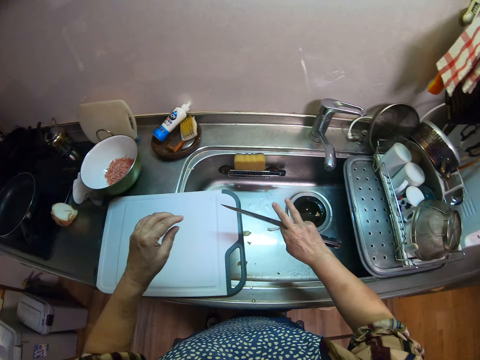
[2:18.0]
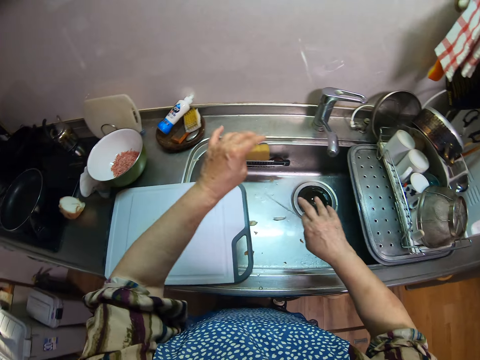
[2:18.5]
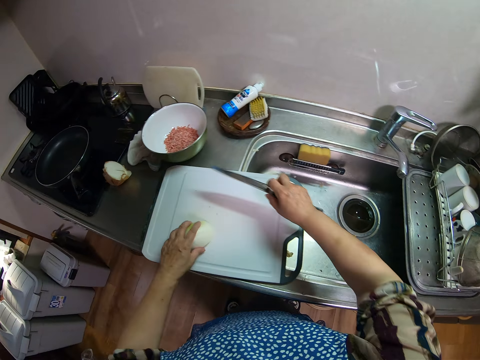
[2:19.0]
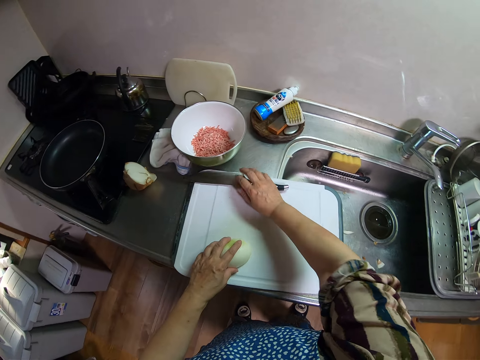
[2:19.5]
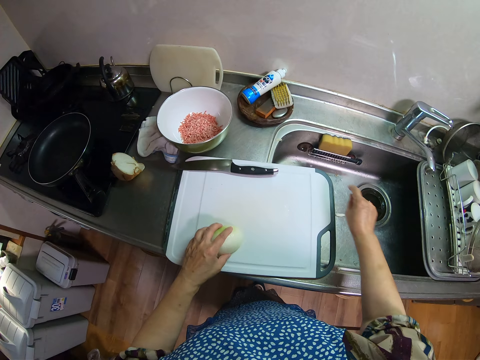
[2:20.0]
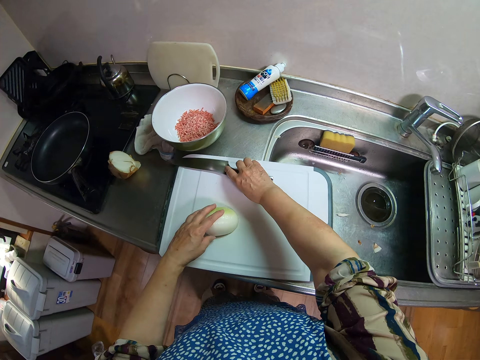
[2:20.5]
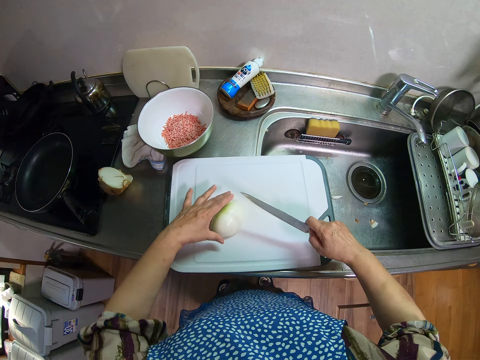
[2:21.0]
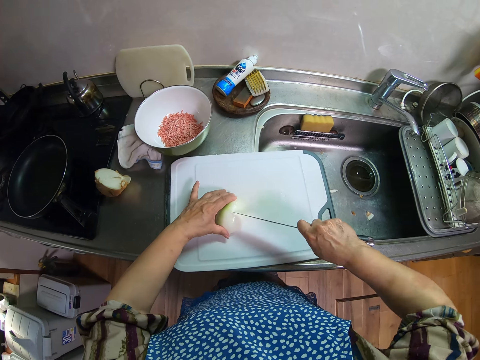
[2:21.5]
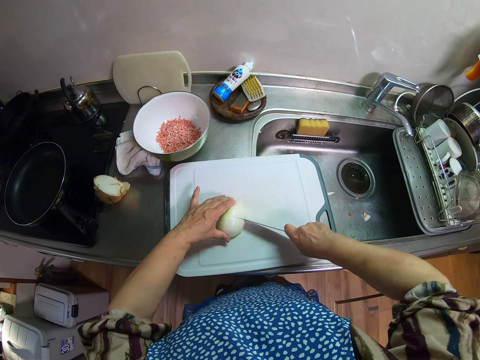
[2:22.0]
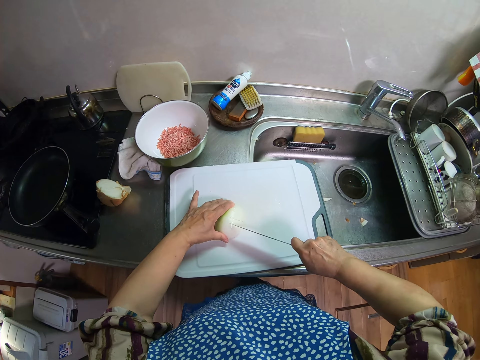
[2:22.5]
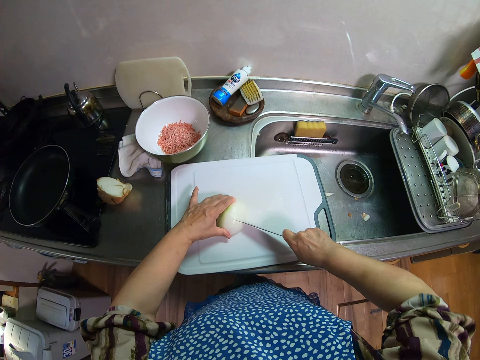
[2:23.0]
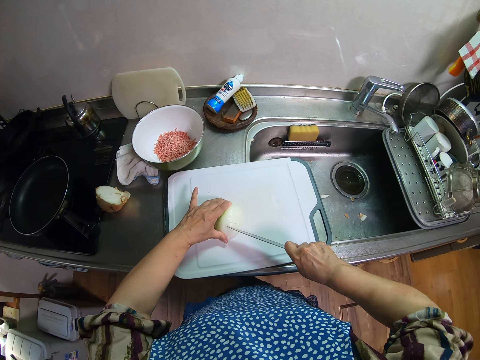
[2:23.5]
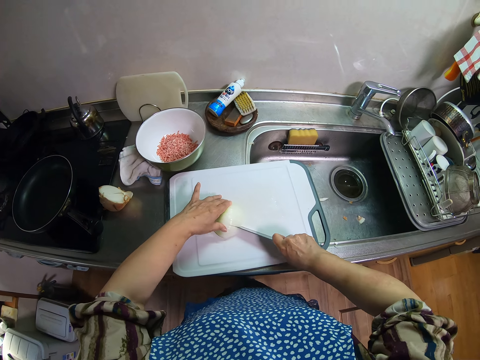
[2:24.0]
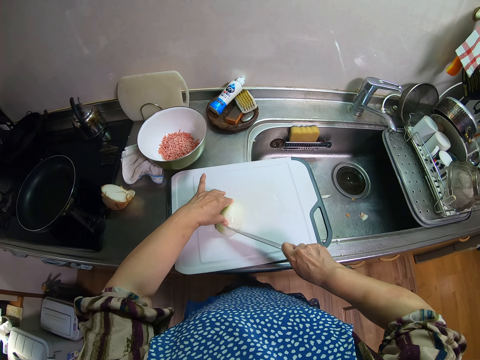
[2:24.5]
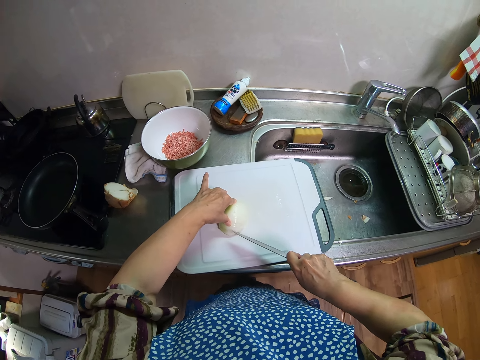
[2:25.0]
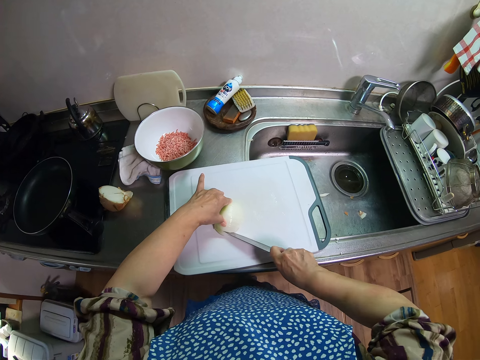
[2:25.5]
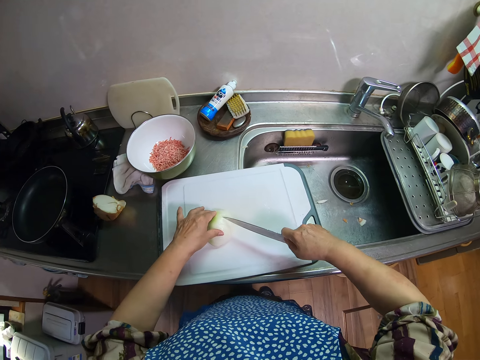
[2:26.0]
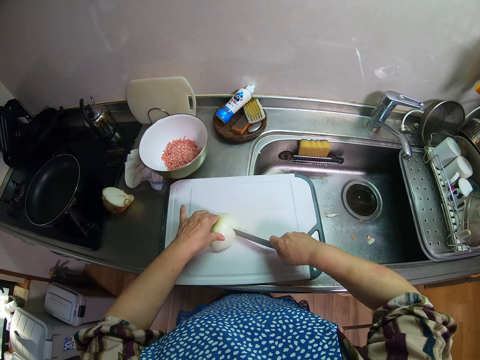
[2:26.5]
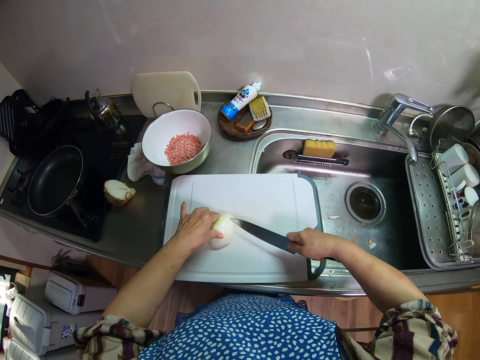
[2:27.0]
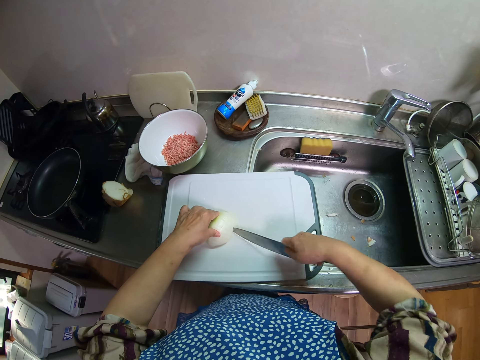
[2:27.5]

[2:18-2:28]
The camera wearer wipes her right hand. She places her left hand on the onion. She drops the knife on the cutting board. She wipes the board with her right hand. She picks up the knife from the cutting board. She cuts the onion with the knife.

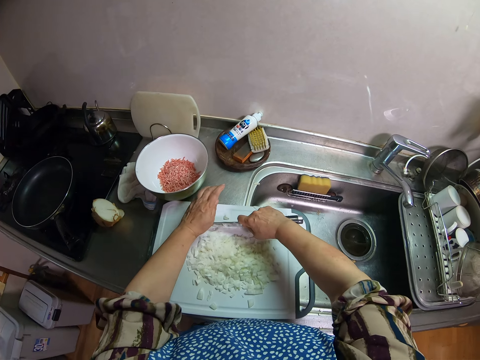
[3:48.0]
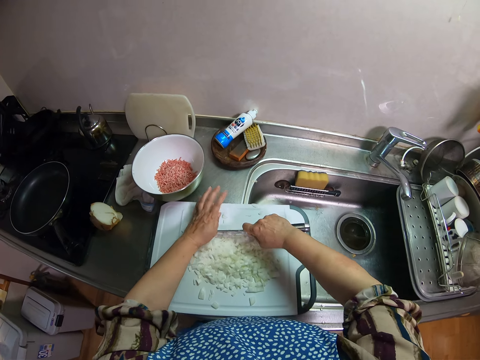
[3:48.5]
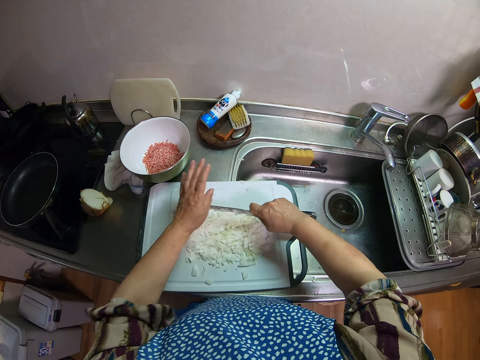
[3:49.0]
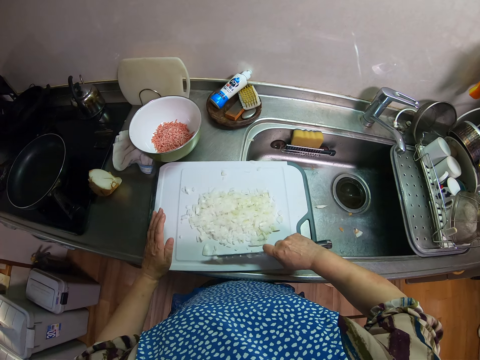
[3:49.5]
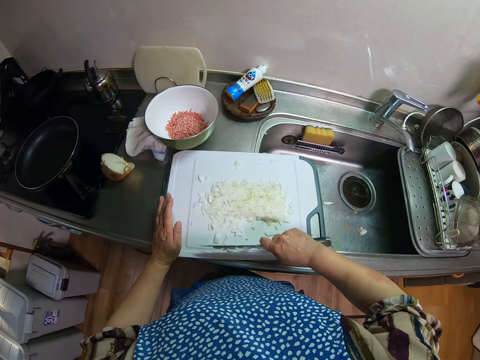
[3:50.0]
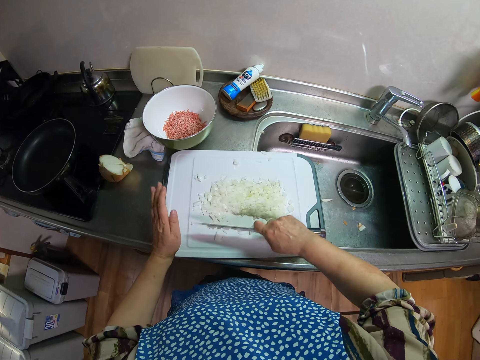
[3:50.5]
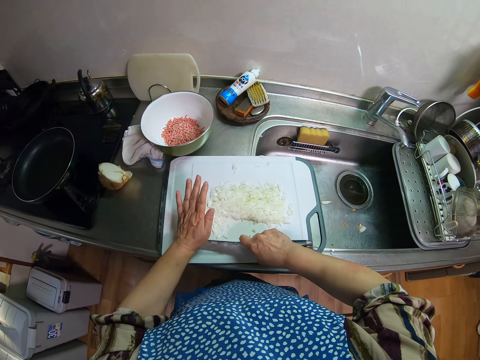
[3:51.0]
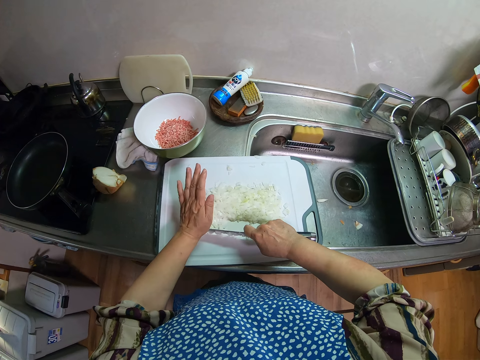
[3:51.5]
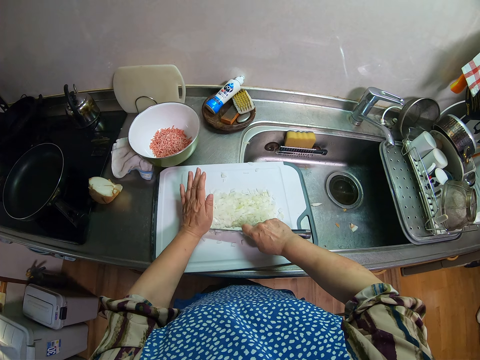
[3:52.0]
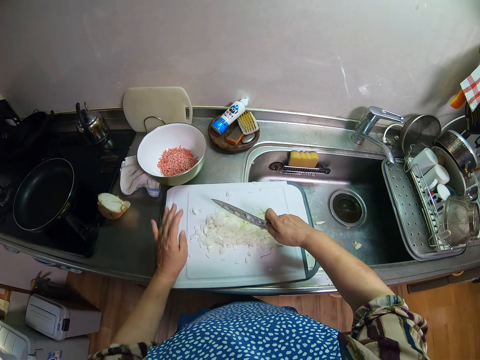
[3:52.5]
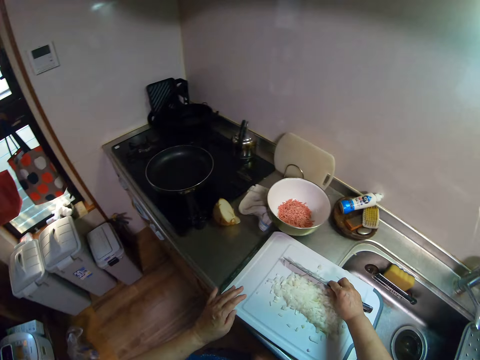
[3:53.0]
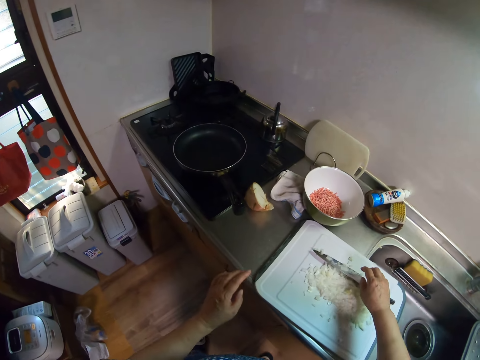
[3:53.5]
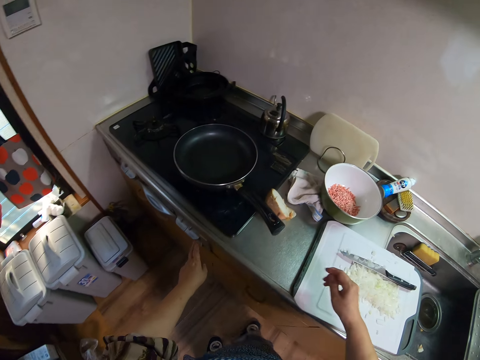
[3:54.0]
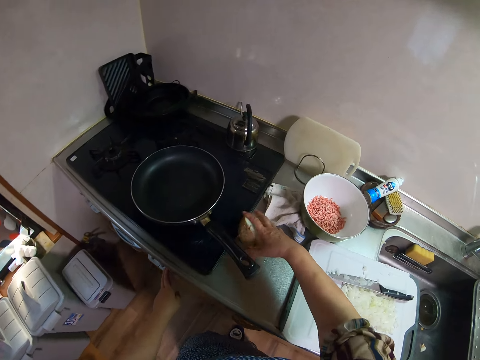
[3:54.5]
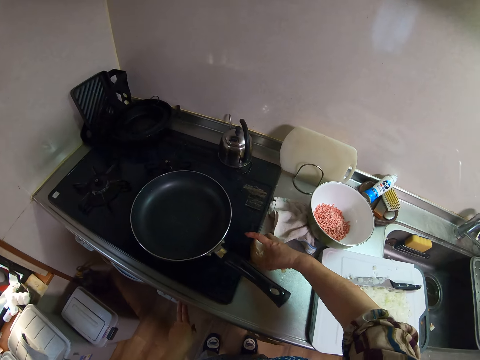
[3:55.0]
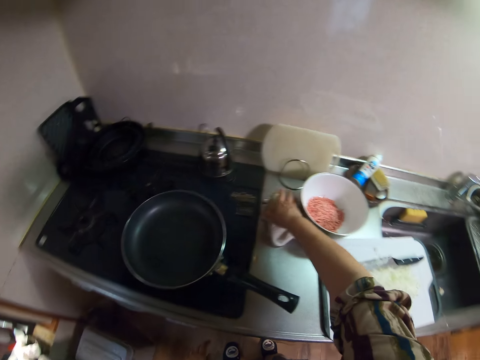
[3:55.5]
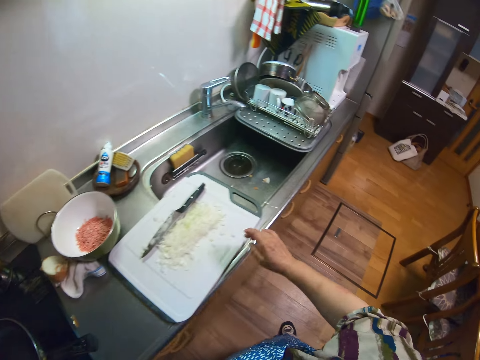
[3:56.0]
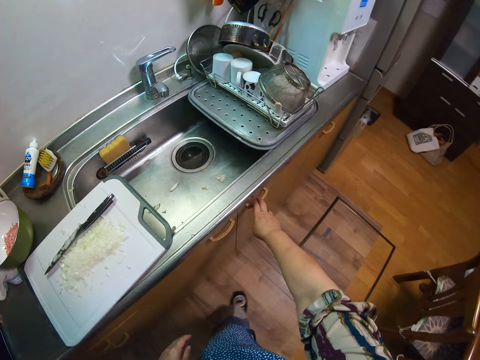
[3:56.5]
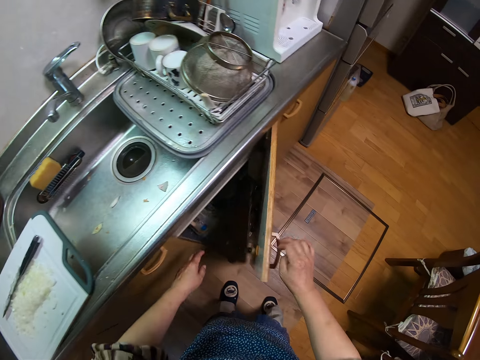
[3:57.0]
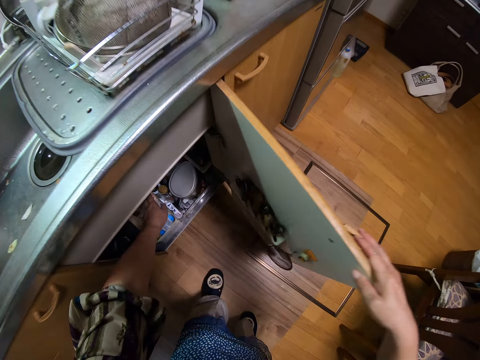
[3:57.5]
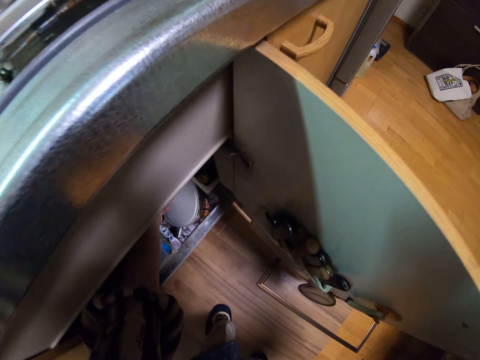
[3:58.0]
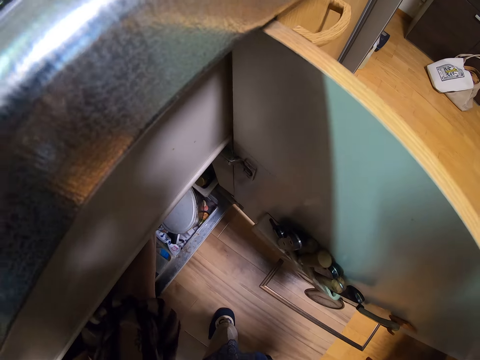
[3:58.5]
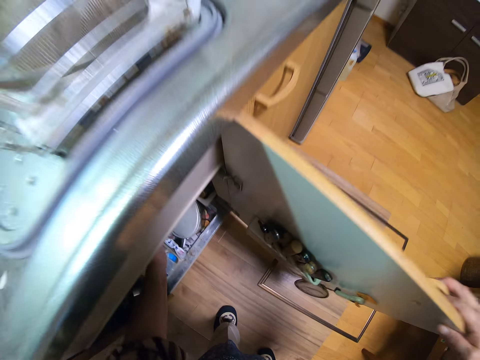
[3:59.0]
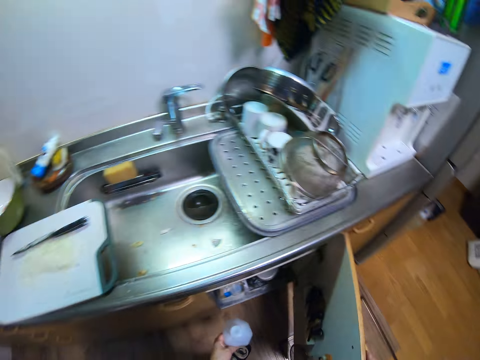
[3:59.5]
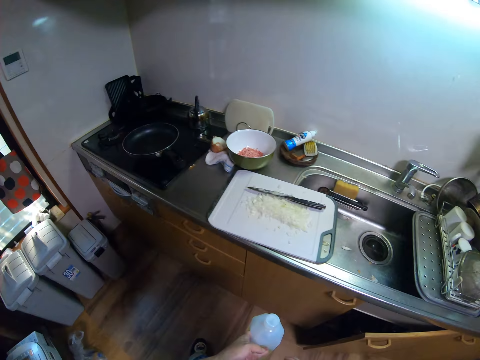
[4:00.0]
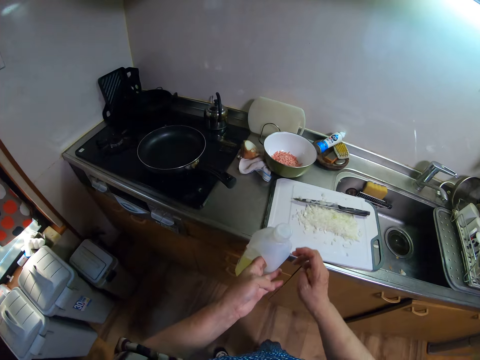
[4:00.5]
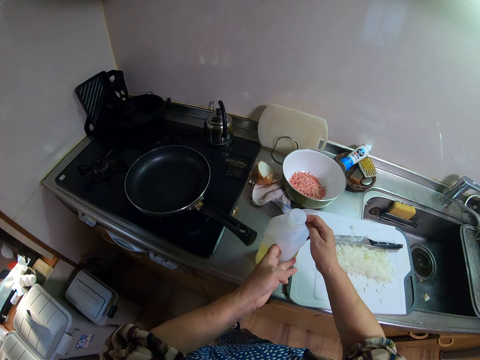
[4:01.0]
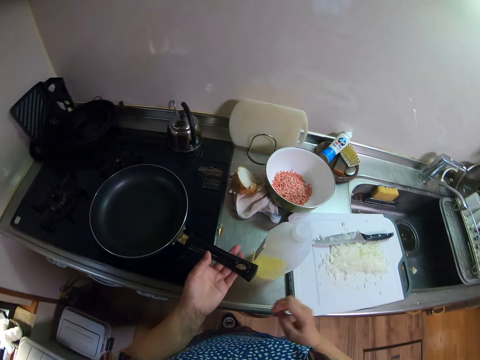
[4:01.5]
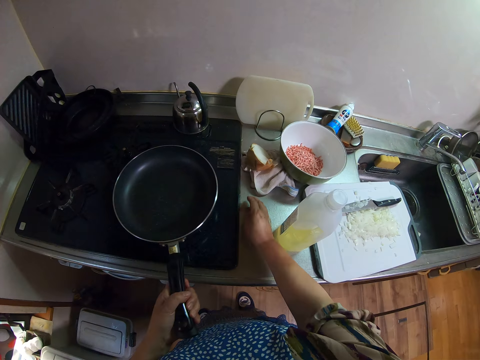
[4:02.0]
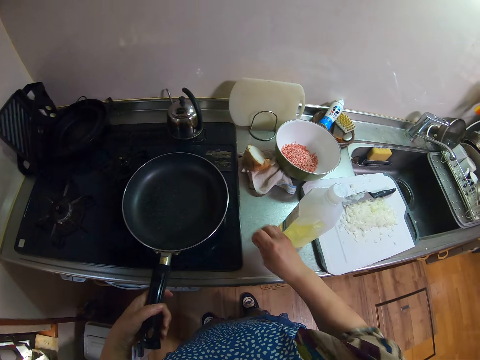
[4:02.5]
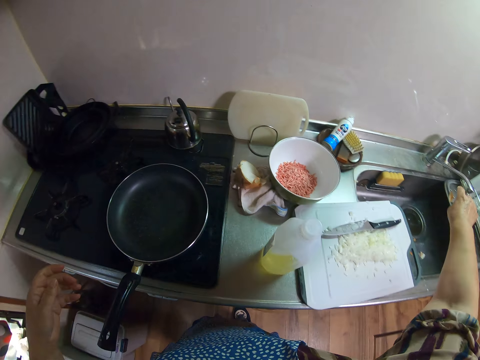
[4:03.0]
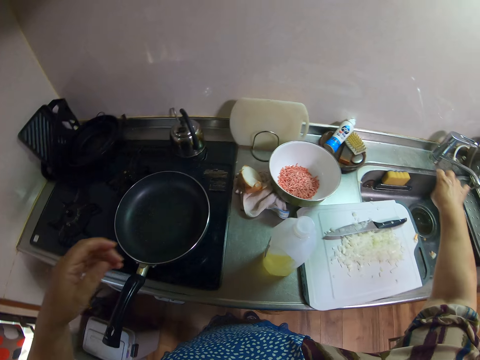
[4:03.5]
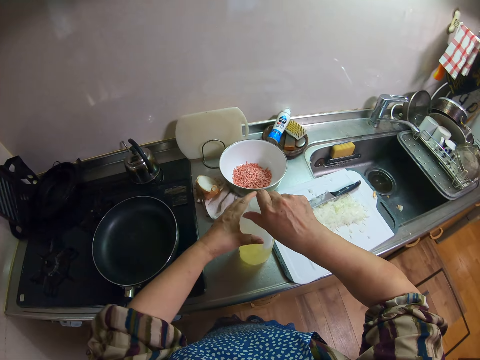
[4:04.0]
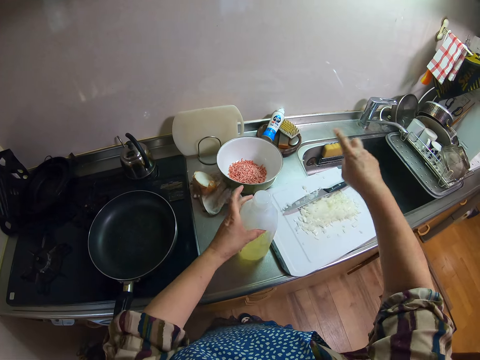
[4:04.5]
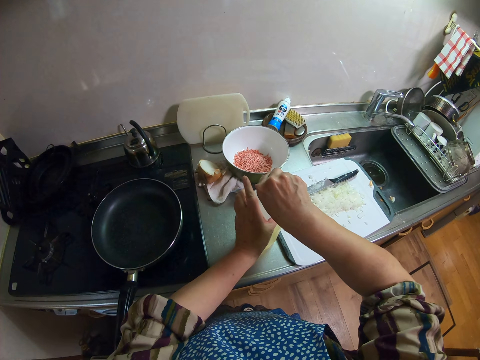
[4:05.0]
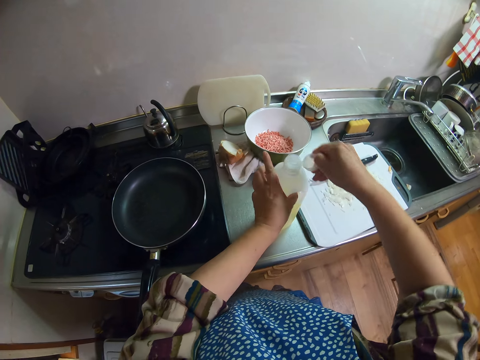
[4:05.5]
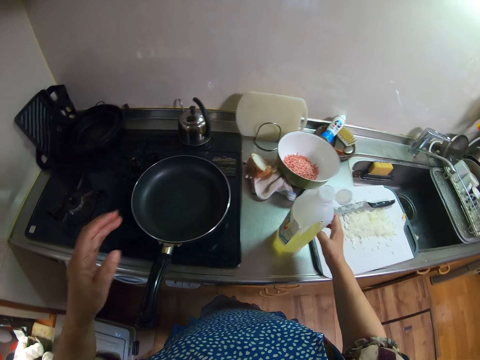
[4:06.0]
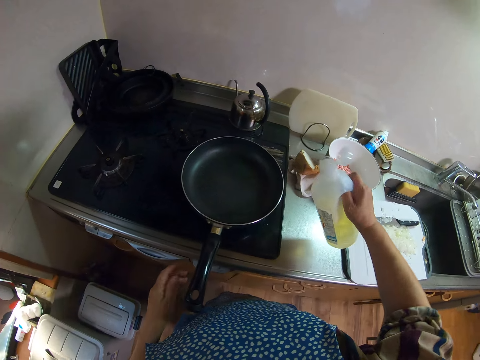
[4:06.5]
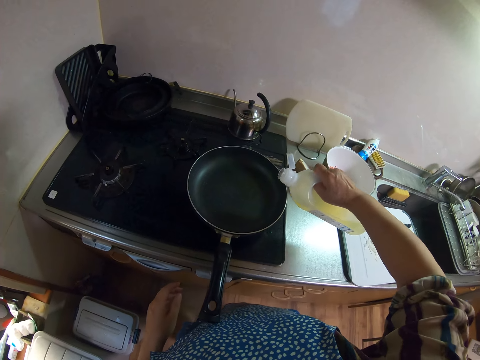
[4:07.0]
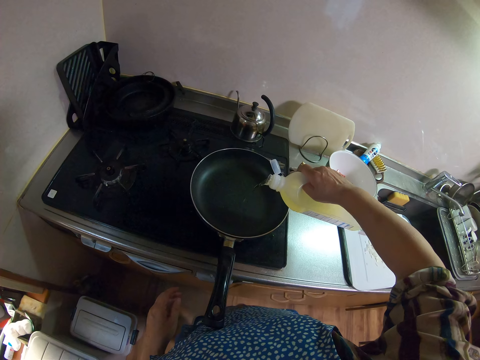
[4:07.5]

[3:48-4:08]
The camera wearer pushes the cut pieces with the knife. She continues to cut the onion with the knife. She drops the knife on the cutting board. She touches the control knob of the range cooker. She adjusts the first half of the onion on the sink slab. She picks up the onion and puts down the onion. She turns to the sink area. She opens the sink cabinet. She takes a container of oil. She closes the sink cabinet. She places the container on the sink slab. She adjusts the frypan on the range cooker. She tidies the sink slab. She touches the frypan. She wipes the cover of the container with her hands. She opens the container of oil. She lifts the container from the sink slab. She pours oil on the frypan.
